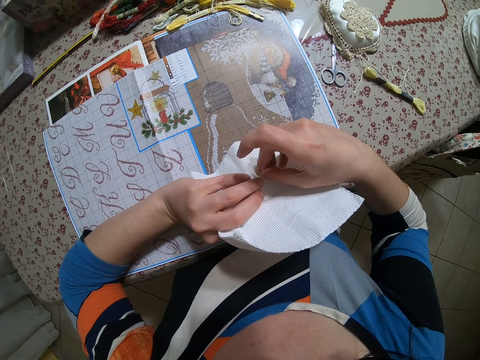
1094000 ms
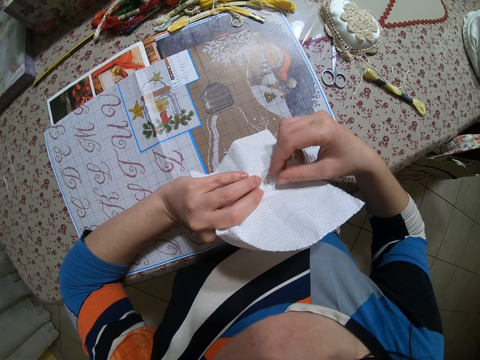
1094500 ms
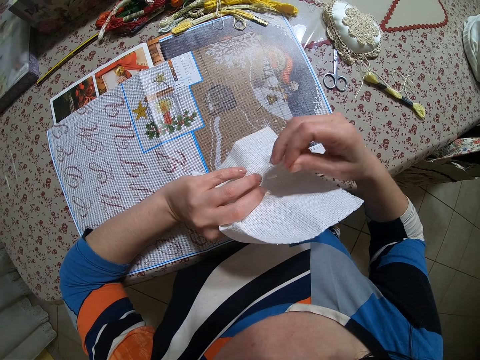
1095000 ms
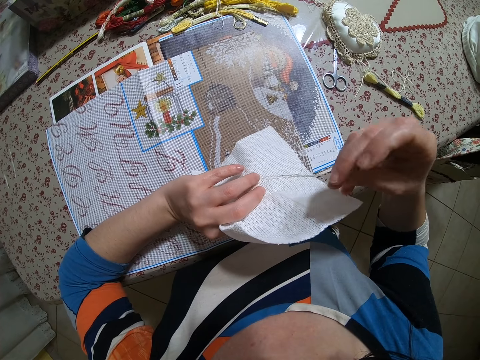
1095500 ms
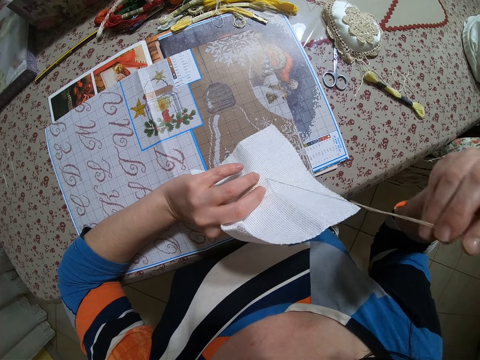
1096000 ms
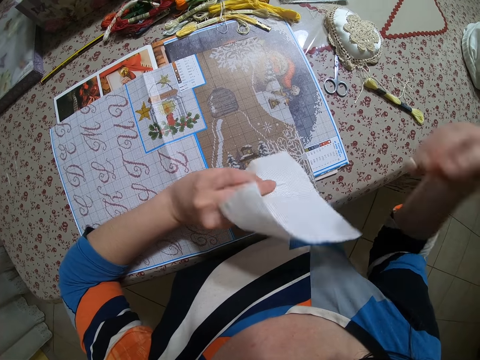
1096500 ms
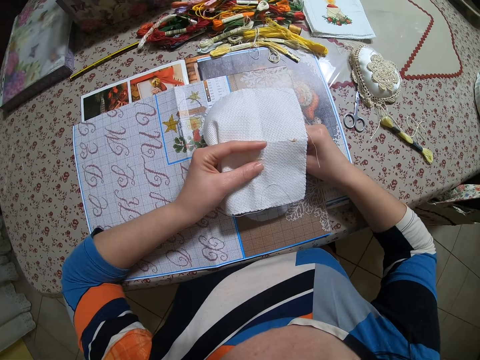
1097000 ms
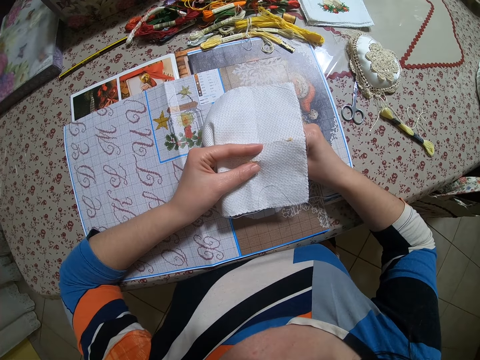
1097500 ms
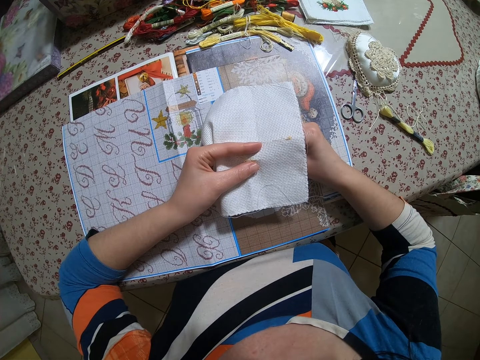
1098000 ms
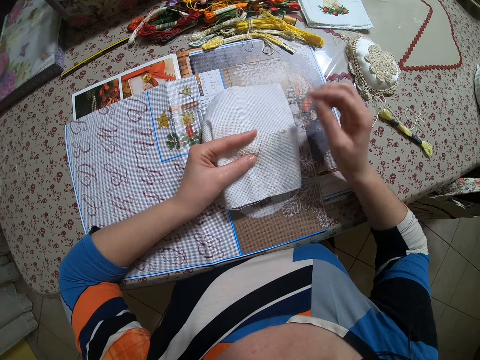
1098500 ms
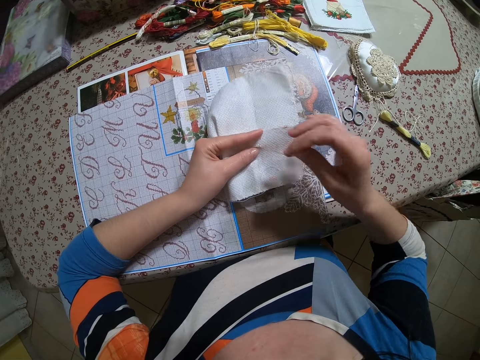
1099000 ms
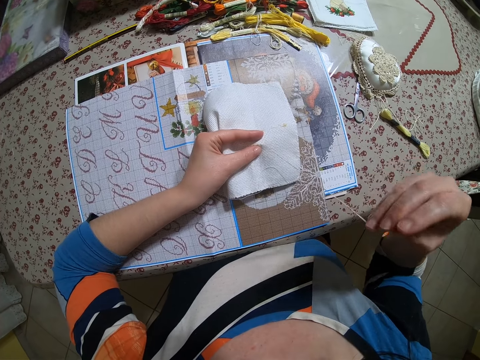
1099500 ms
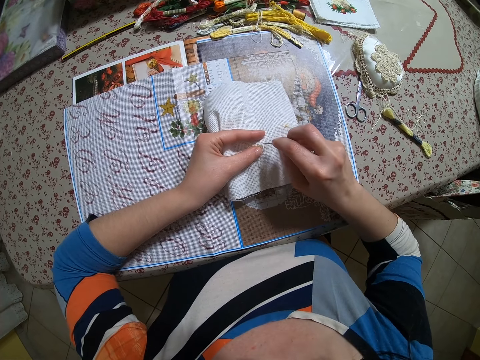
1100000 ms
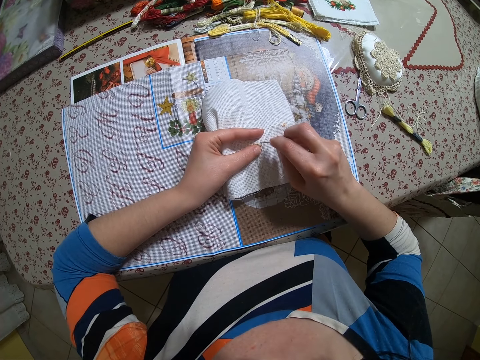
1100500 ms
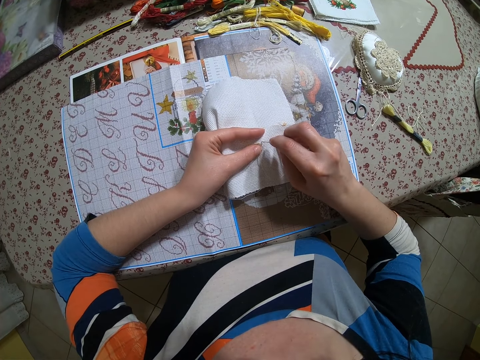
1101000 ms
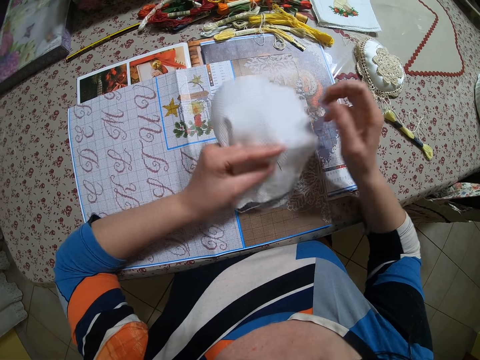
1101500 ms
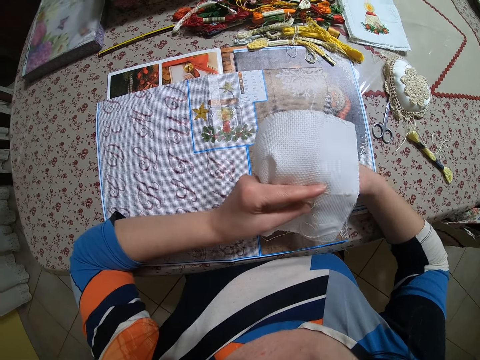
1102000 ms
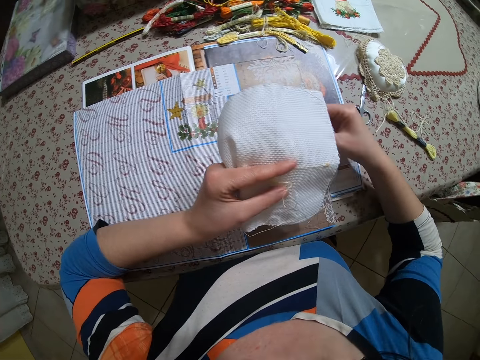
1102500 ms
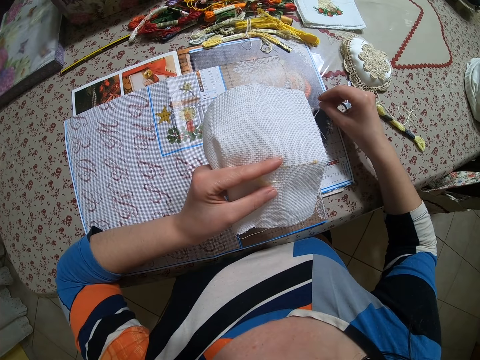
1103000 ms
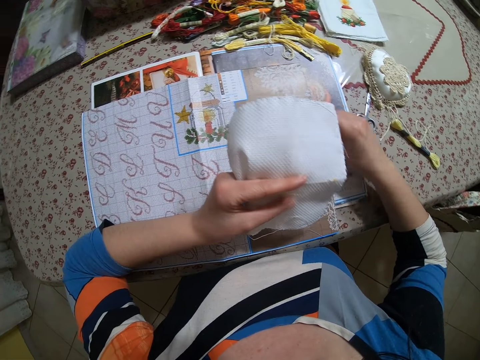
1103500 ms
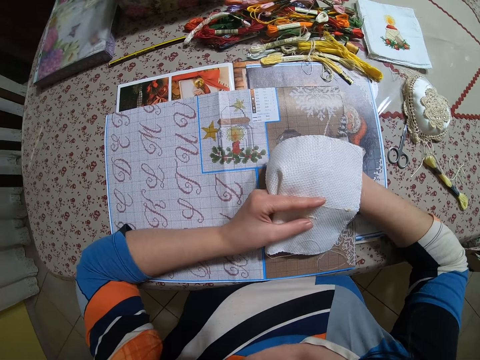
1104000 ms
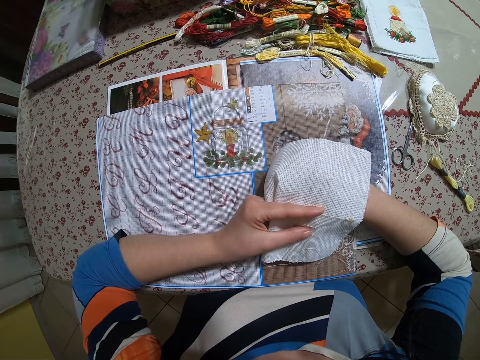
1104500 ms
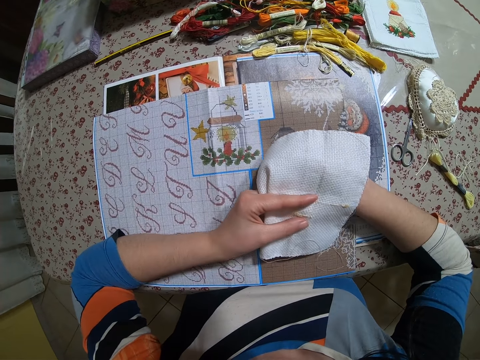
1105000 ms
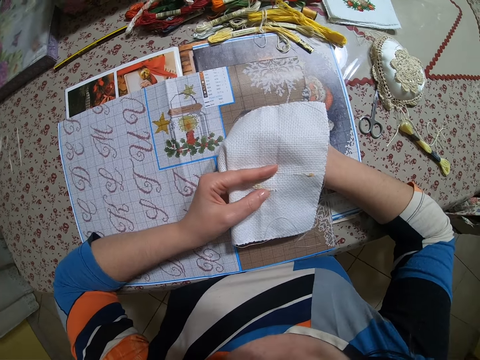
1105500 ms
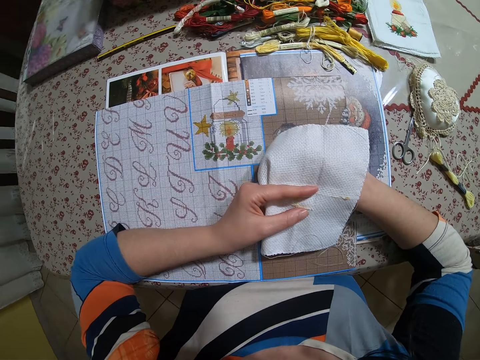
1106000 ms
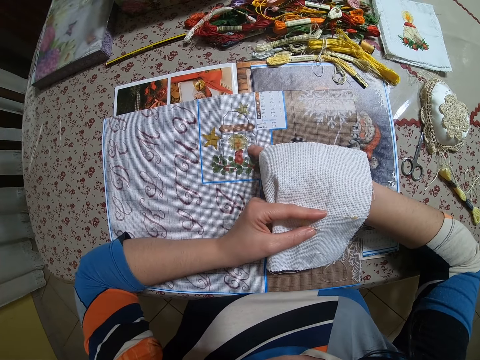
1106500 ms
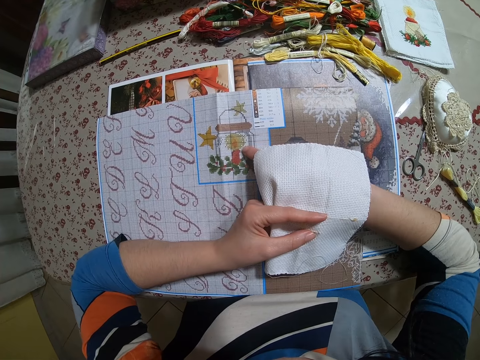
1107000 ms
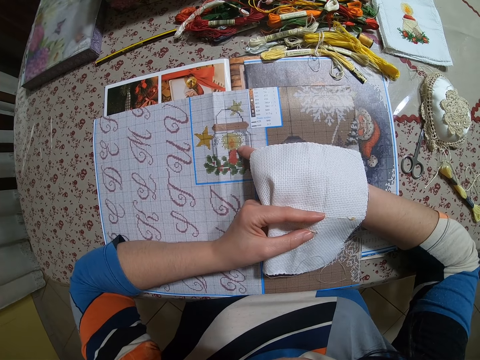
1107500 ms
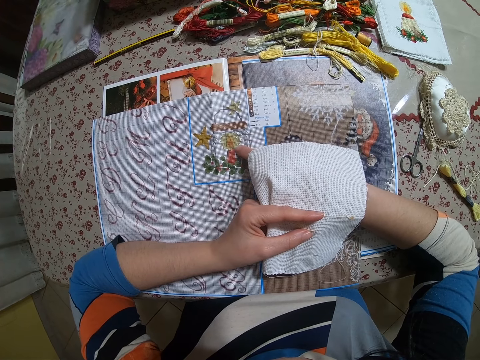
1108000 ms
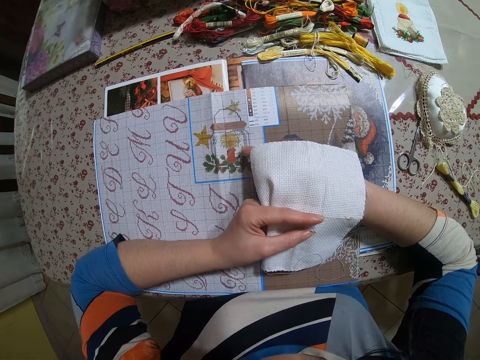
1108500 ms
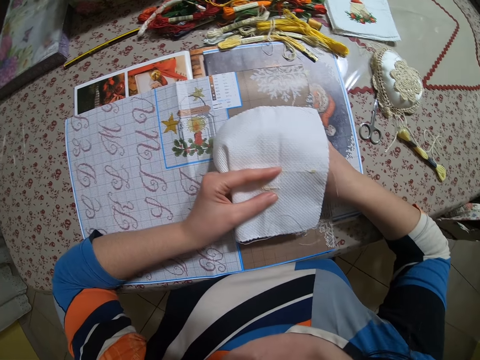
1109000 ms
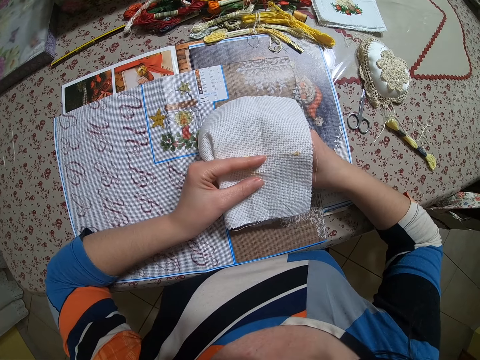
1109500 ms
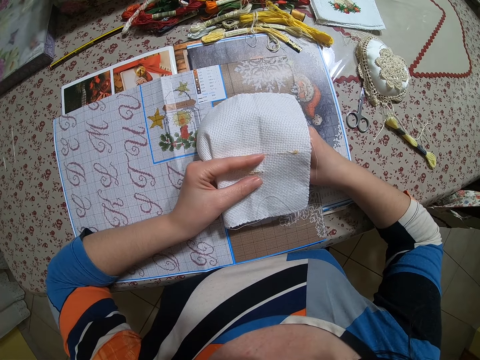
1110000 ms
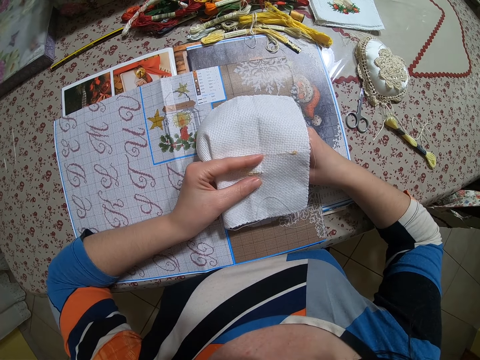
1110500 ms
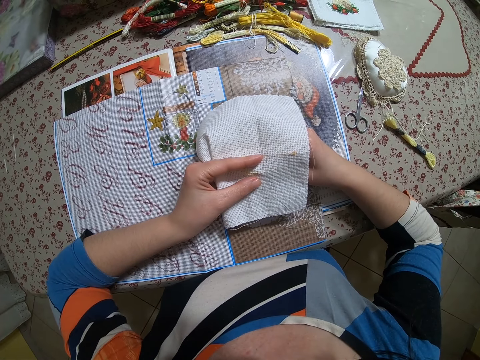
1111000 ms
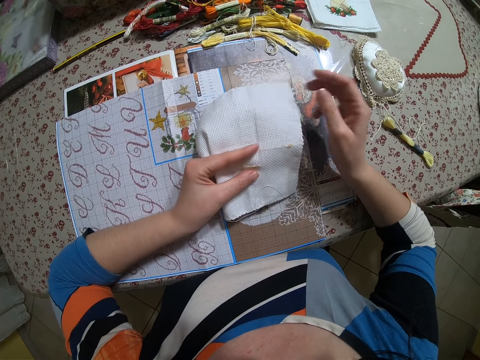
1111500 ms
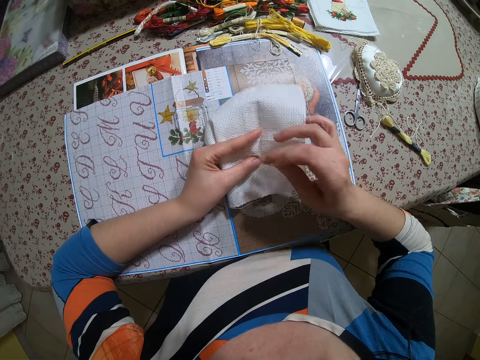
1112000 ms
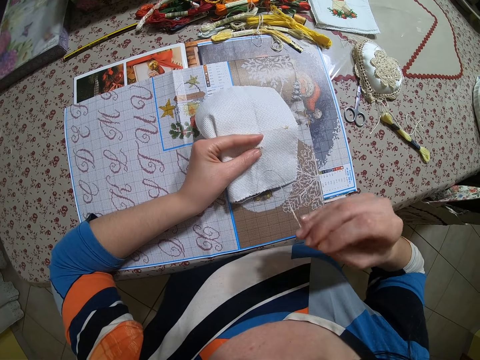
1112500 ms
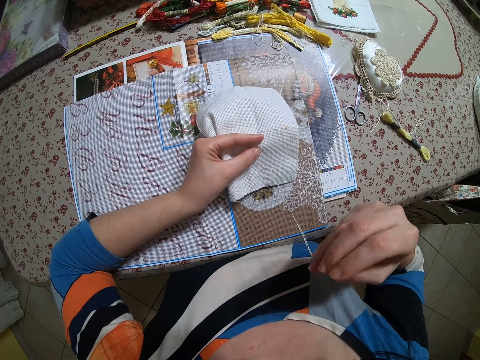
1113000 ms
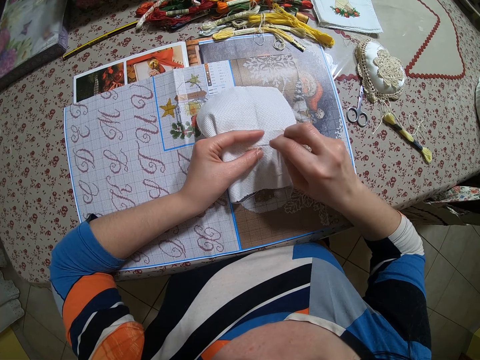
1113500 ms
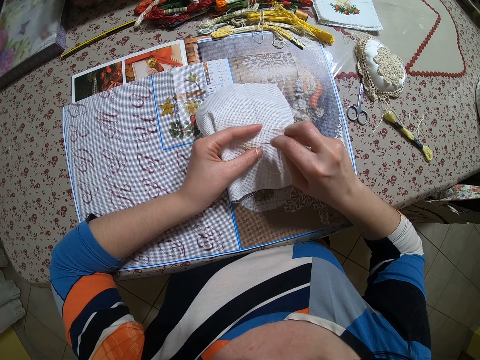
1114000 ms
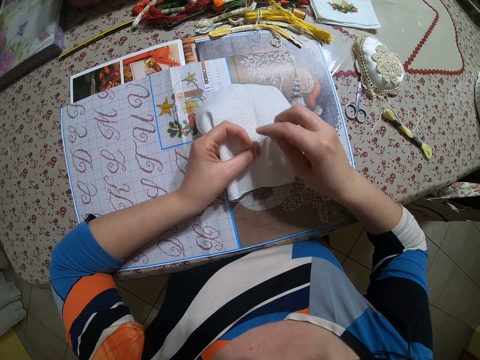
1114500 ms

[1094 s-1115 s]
The camera wearer checks a drawing in a book on the table. She makes embroidery on the napkin with her right hand.

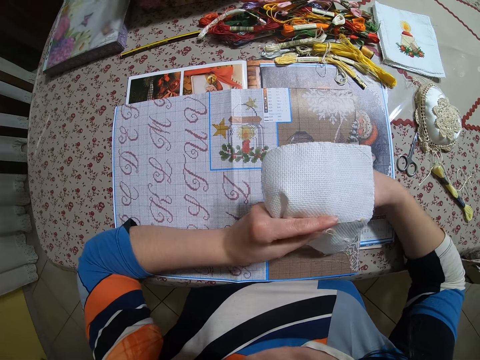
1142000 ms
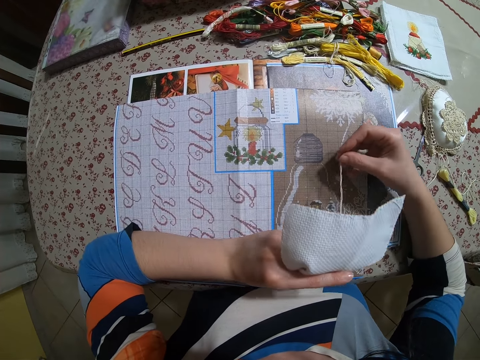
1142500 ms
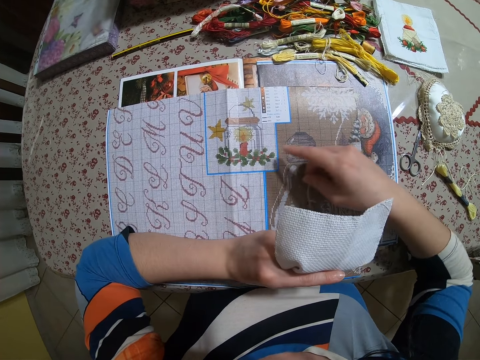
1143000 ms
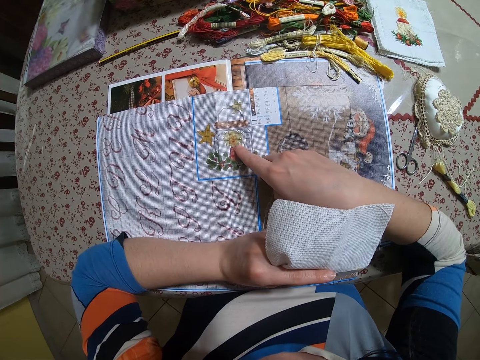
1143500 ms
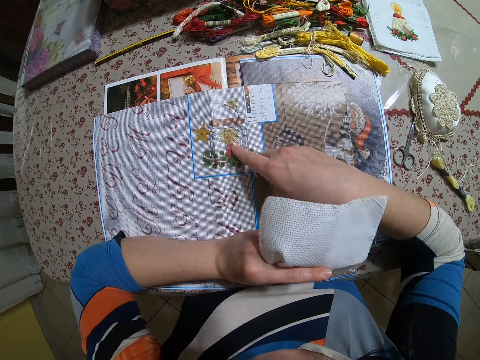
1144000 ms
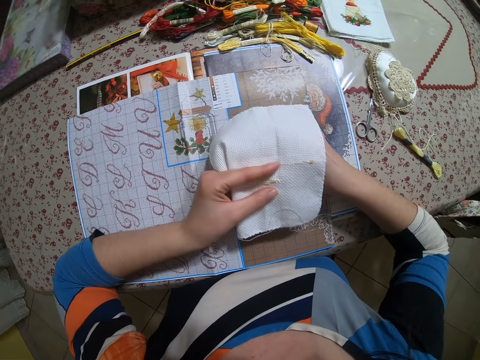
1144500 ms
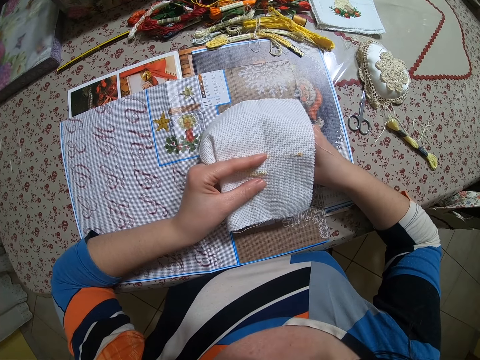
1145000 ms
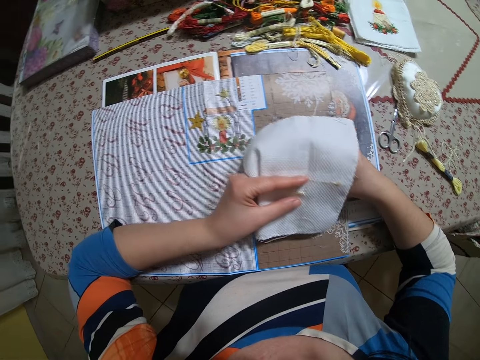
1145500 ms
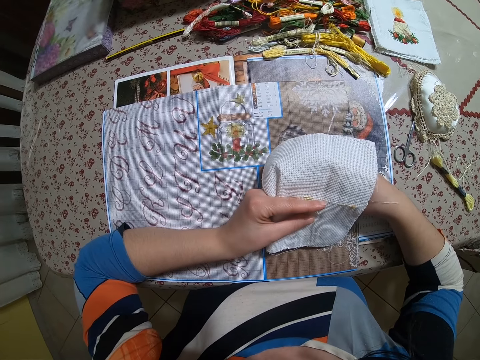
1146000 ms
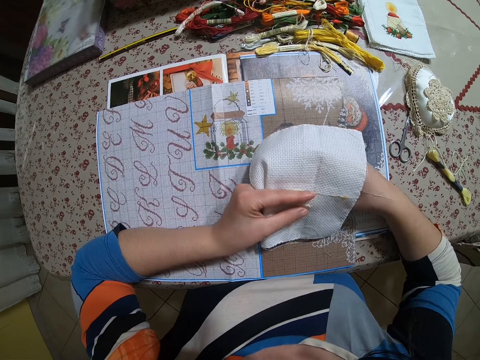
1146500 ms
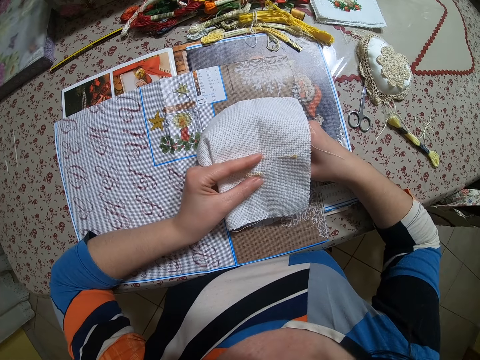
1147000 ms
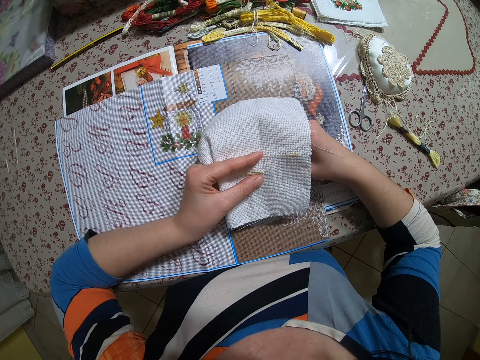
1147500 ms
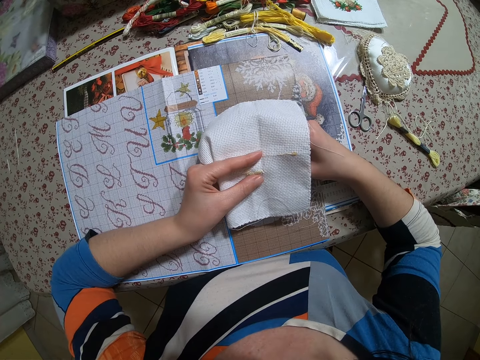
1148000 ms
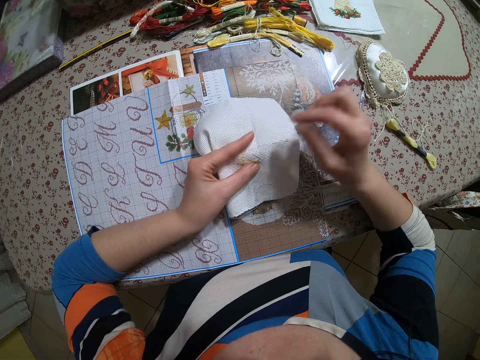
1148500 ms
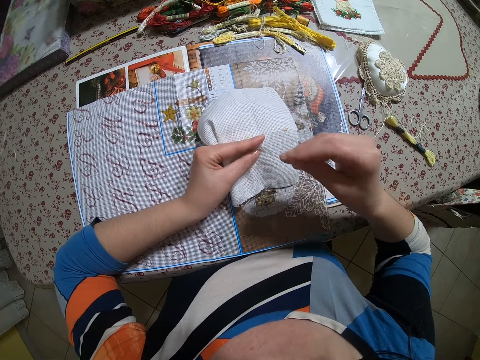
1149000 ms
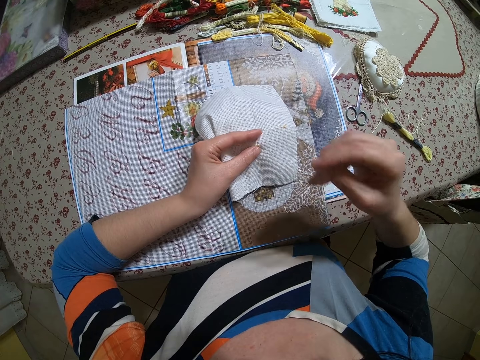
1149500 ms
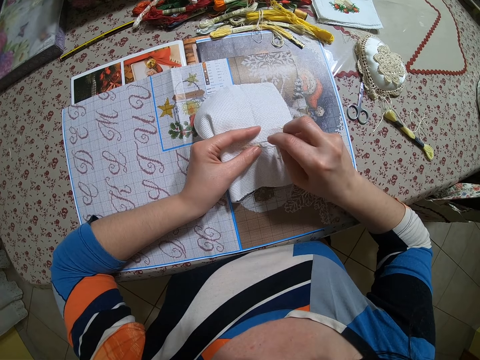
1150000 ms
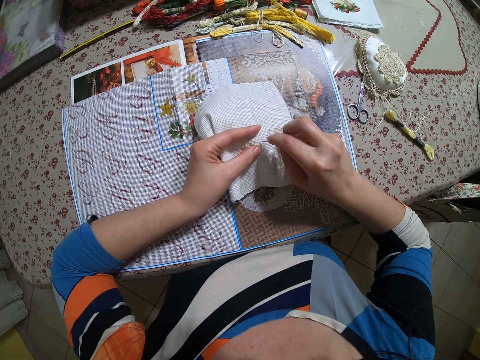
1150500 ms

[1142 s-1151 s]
The camera wearer touches a flower on the fabric. They check the drawing on the book on the table. They design the napkin with thread and needle on the table. They stitch on the fabric.
